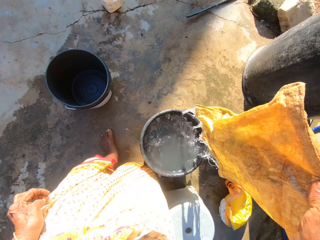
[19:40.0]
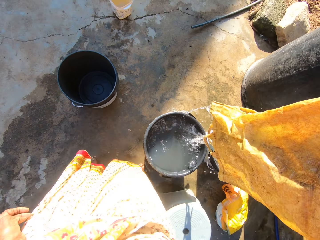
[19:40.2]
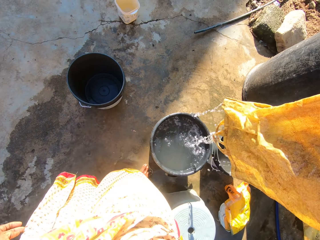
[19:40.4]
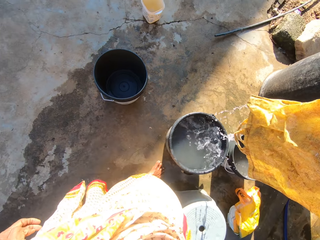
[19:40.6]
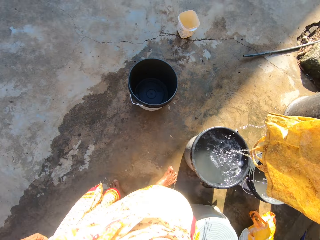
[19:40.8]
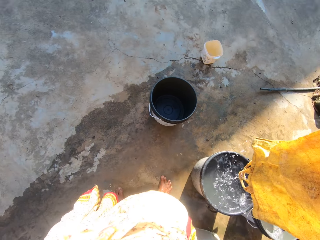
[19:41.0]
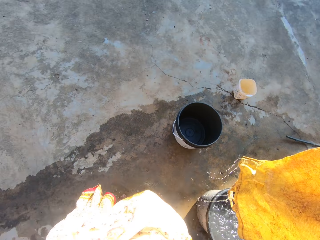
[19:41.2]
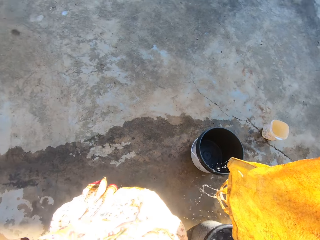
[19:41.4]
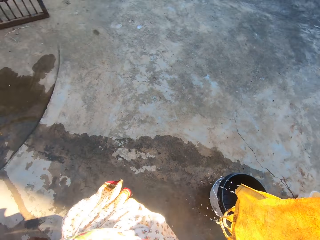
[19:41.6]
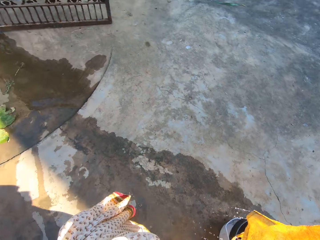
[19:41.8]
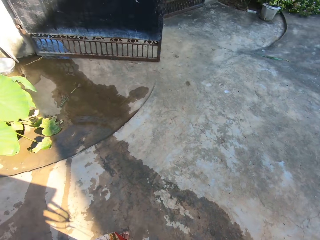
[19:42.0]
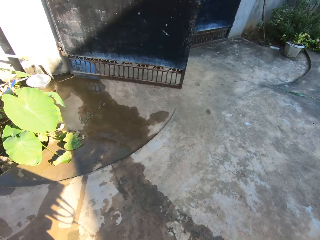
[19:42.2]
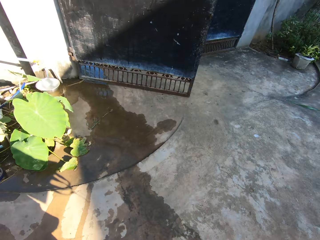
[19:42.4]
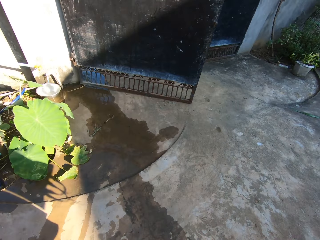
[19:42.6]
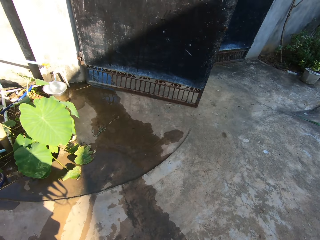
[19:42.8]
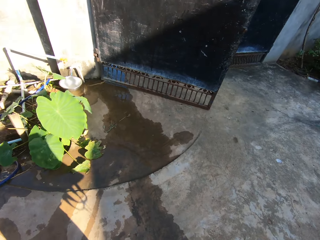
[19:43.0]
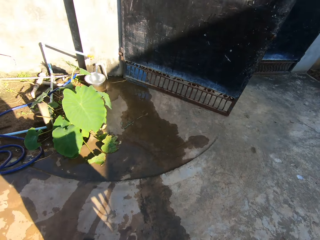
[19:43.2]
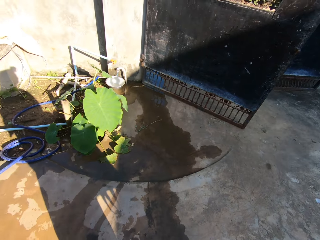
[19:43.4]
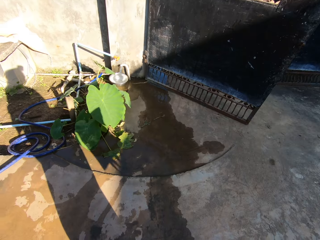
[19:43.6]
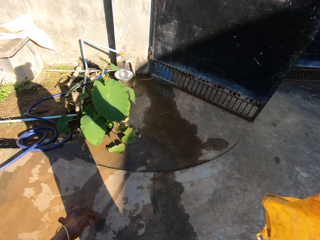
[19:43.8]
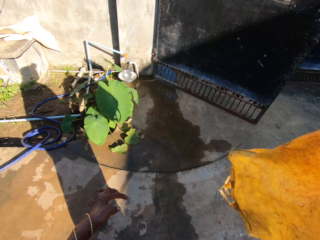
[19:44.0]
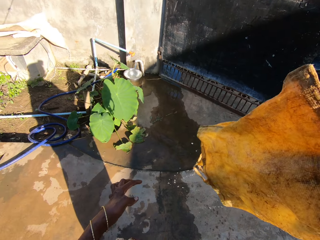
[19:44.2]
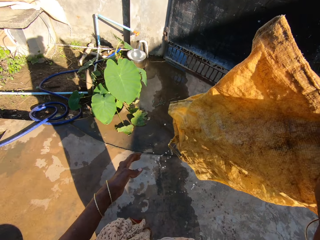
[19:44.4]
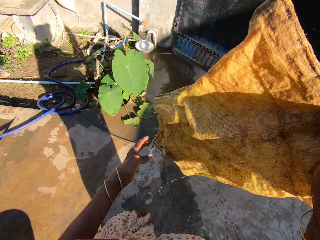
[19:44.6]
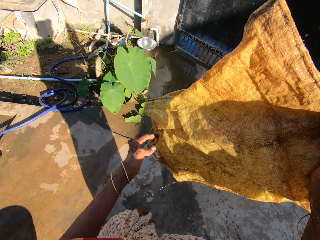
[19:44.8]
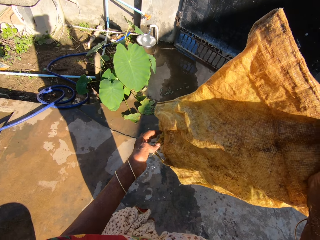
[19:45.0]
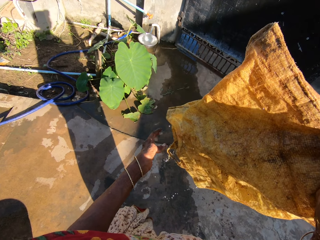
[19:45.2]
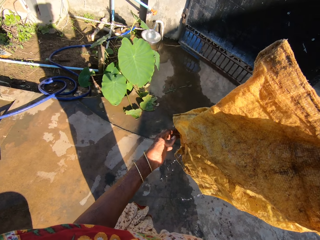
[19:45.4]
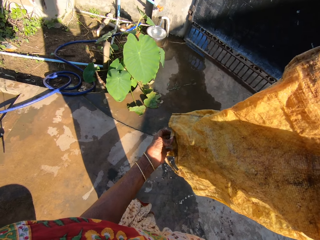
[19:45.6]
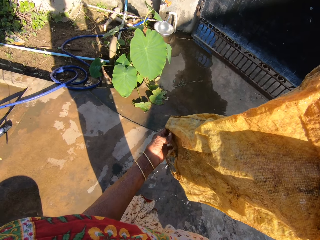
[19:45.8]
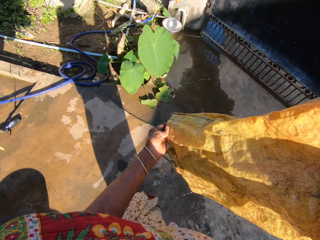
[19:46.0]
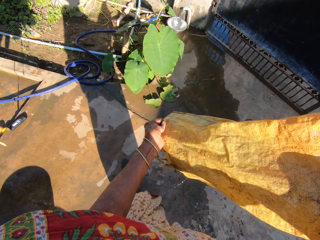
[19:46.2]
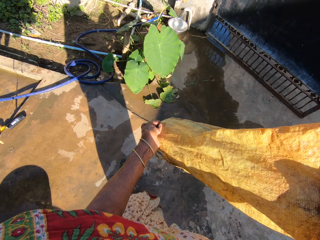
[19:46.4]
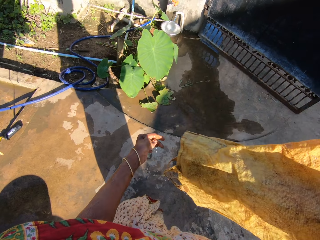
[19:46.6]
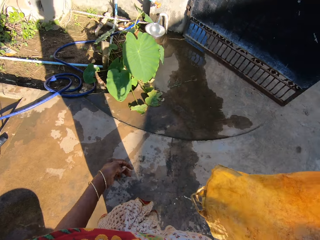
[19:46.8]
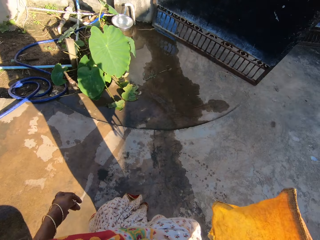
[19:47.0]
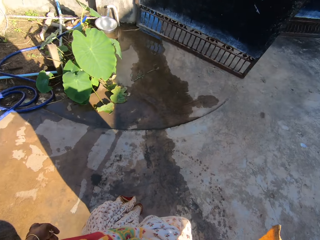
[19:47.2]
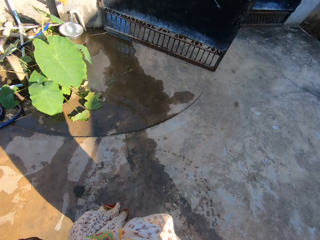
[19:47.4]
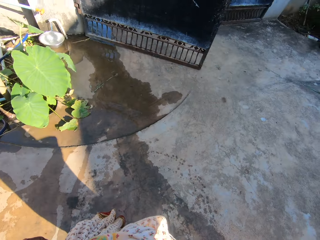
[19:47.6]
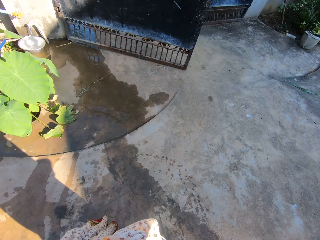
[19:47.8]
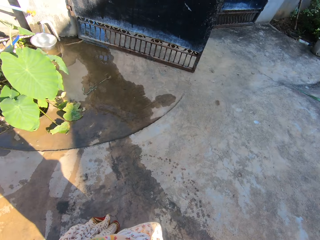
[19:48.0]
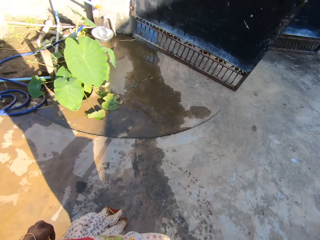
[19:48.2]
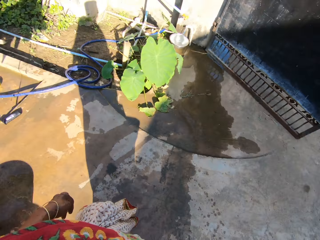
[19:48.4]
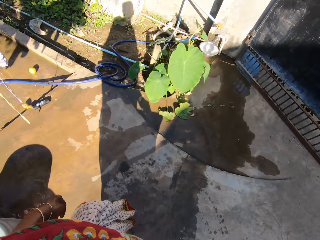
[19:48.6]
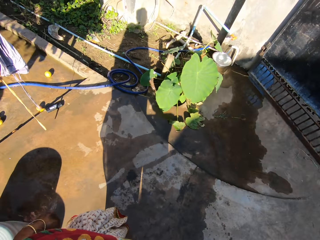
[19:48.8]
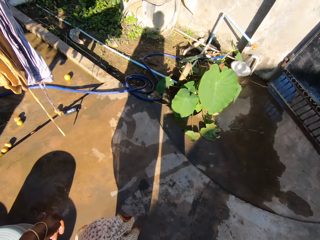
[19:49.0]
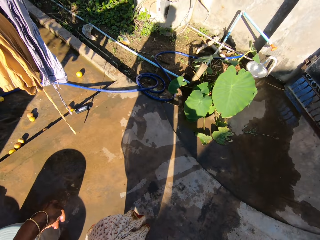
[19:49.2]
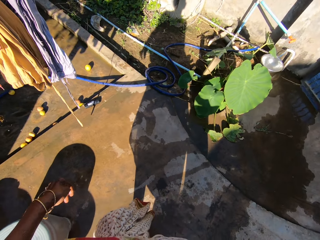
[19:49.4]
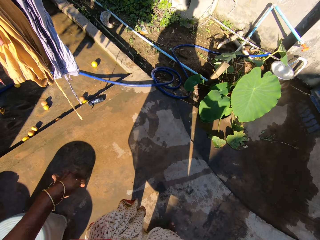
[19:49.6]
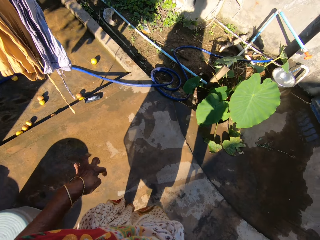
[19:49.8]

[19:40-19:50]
The camera wearer lifts the carrier bag. They walk around the compound. They hold the carrier bag with both hands. They hold the carrier bag with one hand.

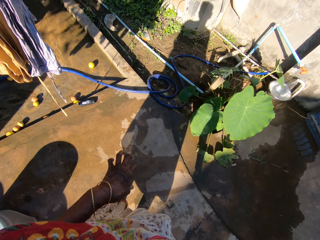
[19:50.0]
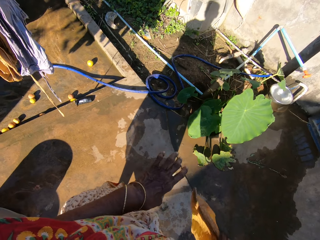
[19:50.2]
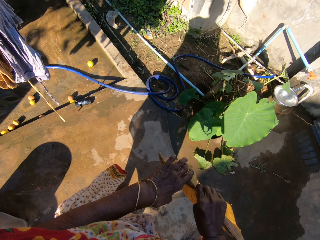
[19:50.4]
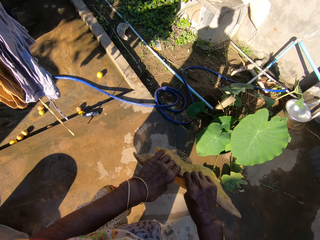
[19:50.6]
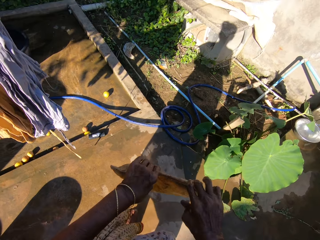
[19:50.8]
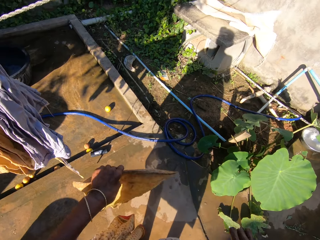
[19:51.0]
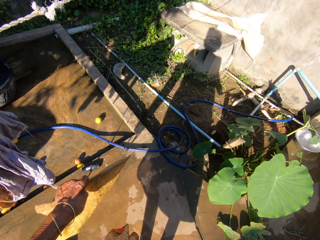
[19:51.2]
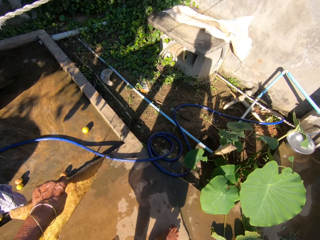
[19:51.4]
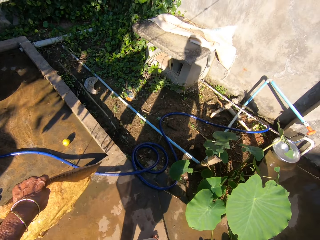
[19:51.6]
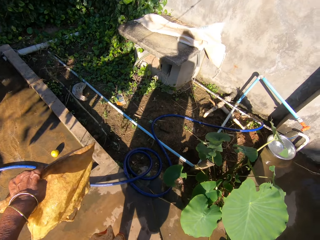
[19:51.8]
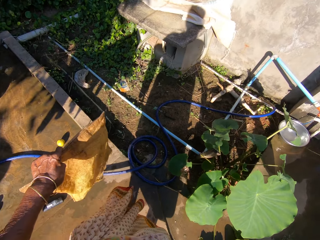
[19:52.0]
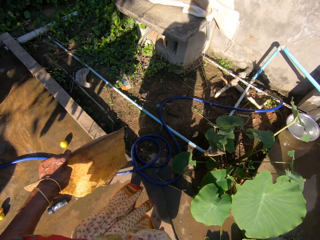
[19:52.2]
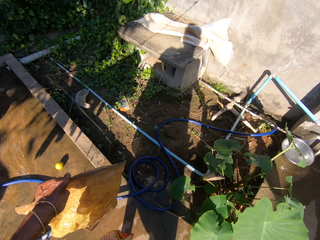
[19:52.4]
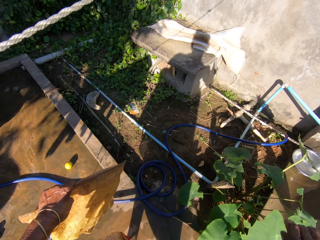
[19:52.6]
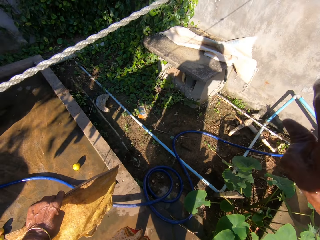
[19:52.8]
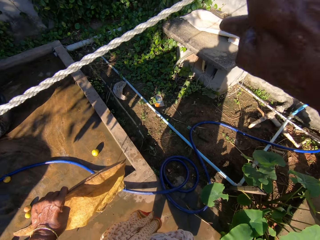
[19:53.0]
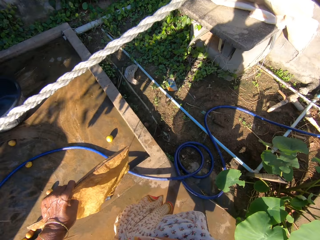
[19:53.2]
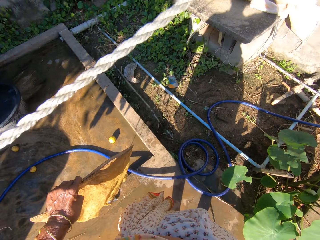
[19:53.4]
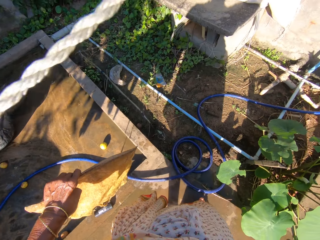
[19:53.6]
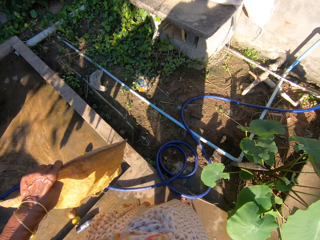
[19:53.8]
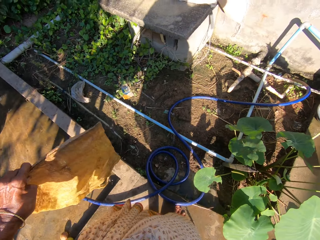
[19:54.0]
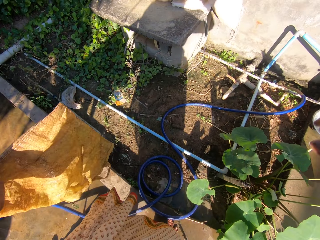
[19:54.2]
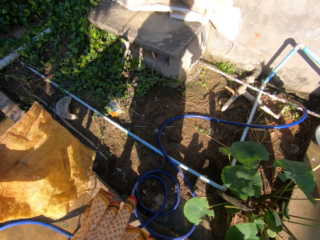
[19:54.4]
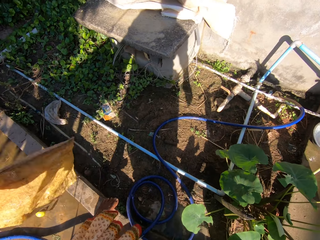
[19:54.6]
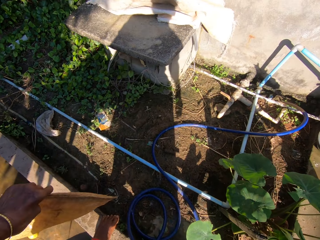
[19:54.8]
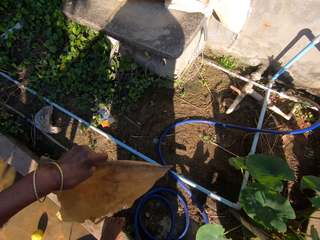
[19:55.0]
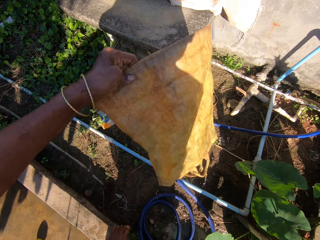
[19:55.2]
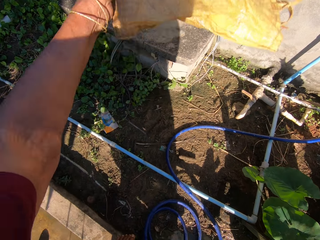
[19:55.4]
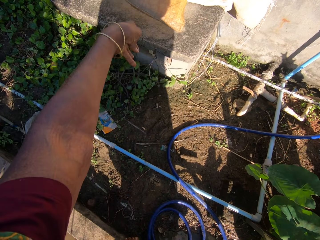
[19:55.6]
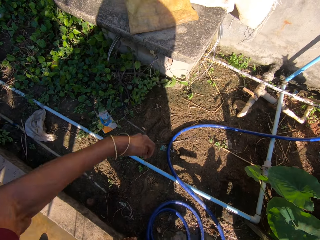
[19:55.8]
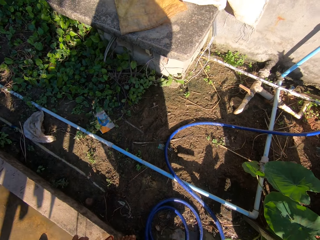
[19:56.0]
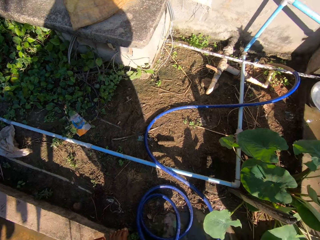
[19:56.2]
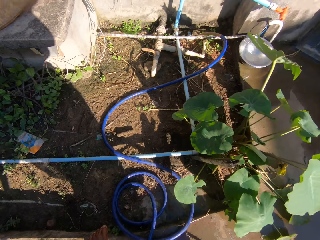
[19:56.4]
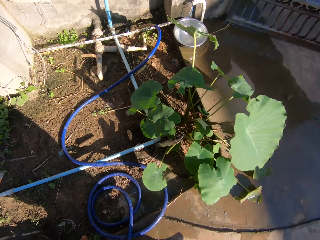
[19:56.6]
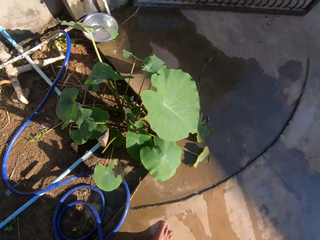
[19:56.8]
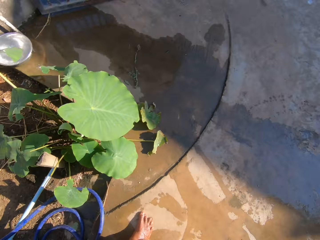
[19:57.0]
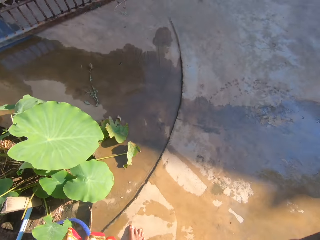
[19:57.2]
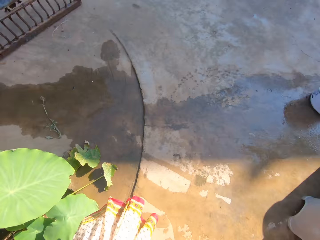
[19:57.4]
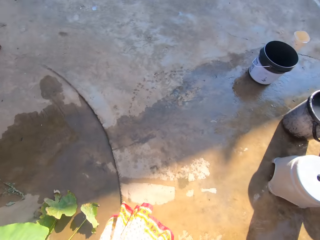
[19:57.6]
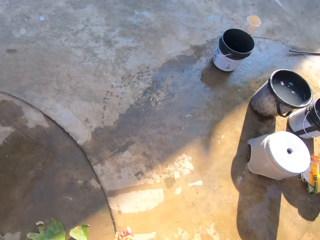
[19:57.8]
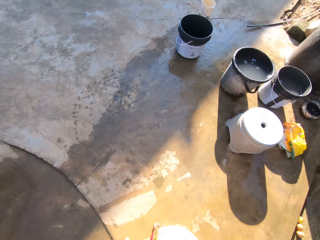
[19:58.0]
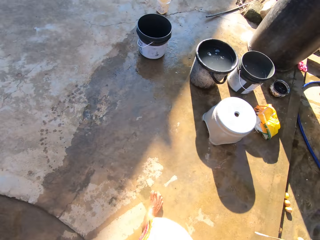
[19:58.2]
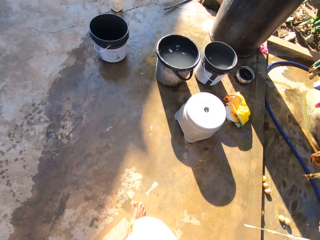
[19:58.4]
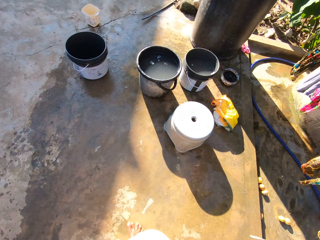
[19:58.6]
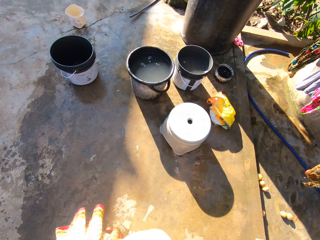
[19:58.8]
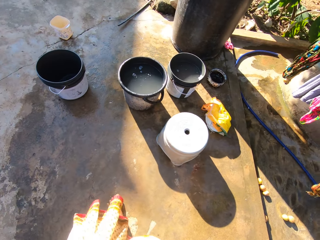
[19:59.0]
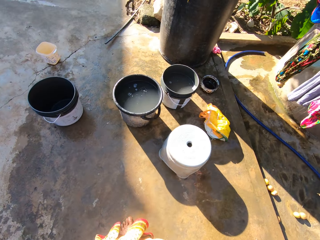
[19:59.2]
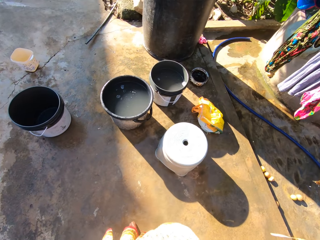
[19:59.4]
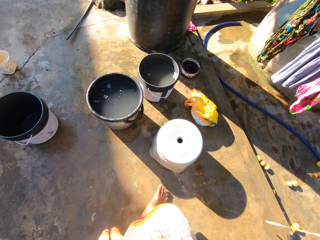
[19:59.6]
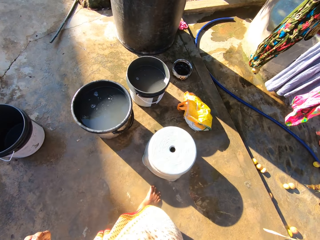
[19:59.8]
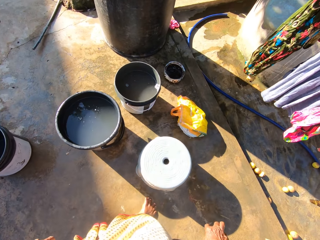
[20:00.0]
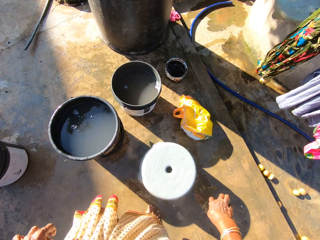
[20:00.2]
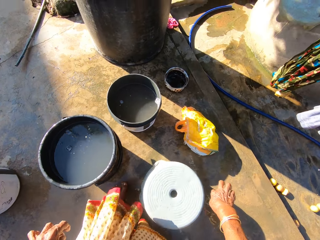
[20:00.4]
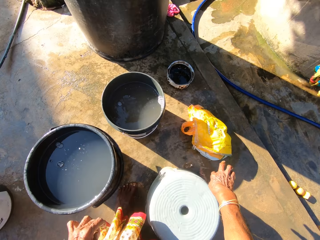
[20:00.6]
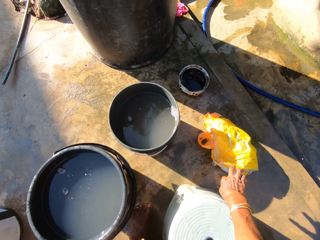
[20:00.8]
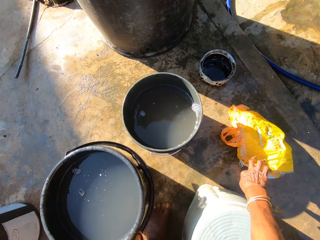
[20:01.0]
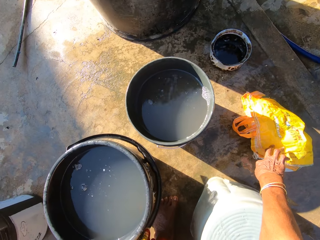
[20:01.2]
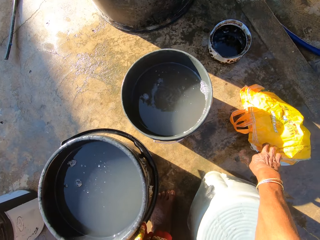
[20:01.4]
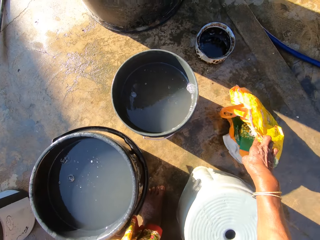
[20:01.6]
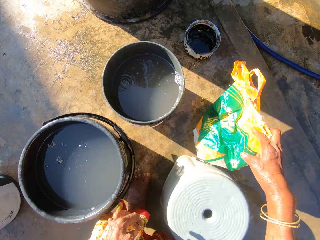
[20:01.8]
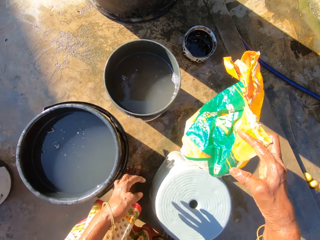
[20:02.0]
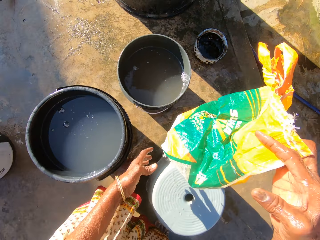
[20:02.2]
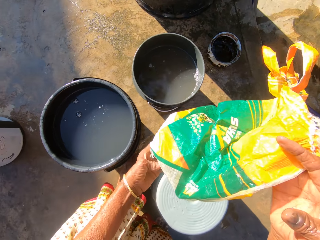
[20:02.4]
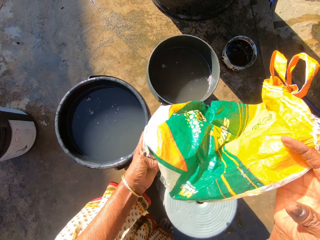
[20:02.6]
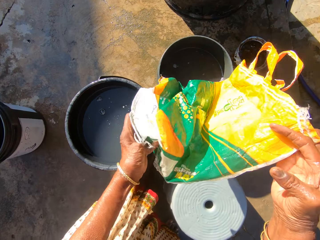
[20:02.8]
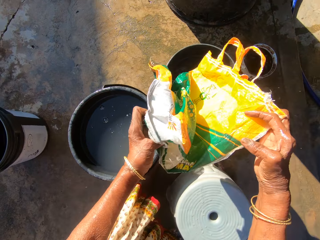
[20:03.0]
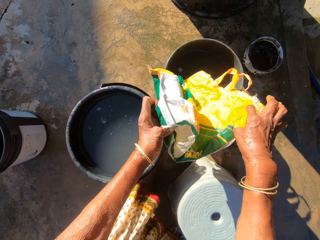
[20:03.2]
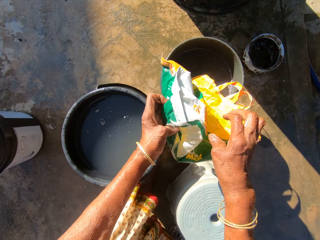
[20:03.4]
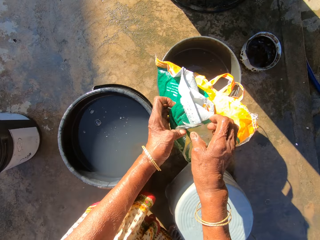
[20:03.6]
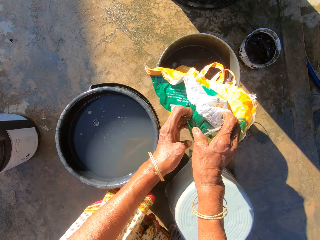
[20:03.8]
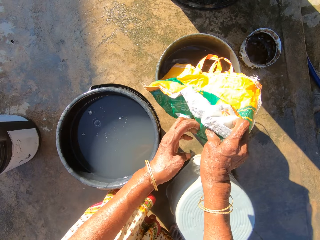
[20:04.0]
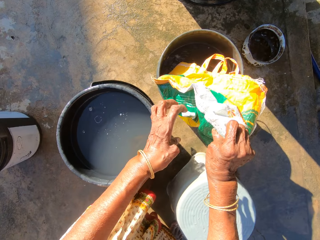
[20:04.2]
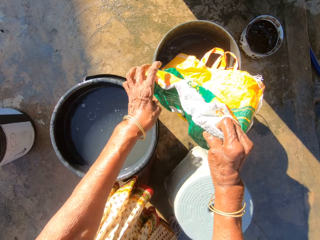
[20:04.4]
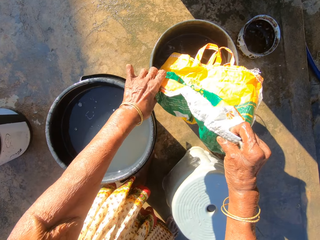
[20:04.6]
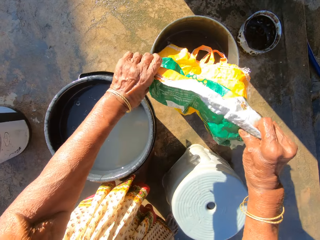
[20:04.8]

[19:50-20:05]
The camera wearer holds the carrier bag with the other hand. They hold the hanging line. They throw the carrier bag beside the wall. They turn to the other side. They walk around the compound. They pick up the carrier bag. They hold the bag with the other hand.
